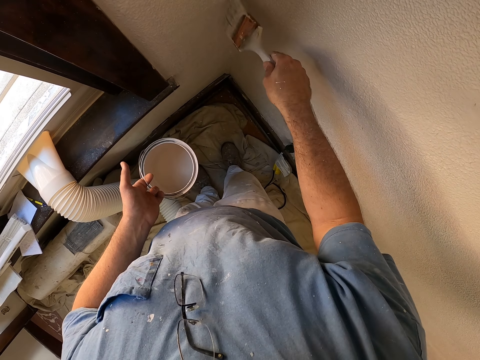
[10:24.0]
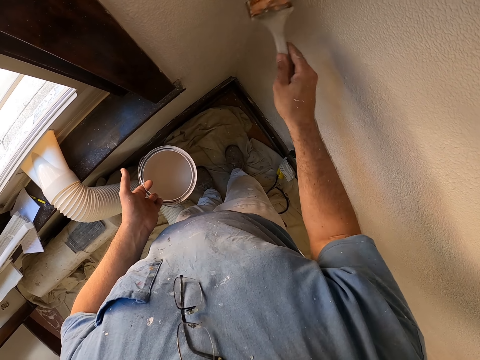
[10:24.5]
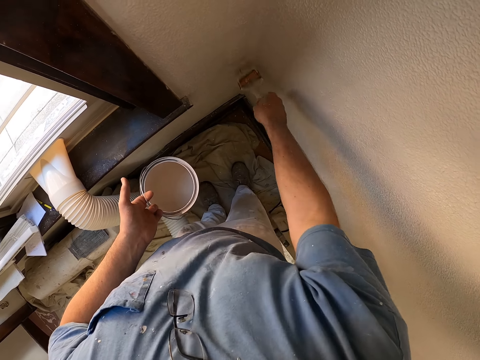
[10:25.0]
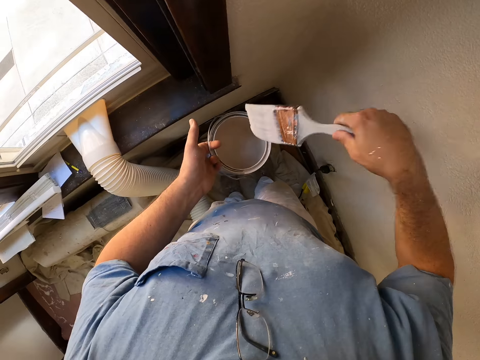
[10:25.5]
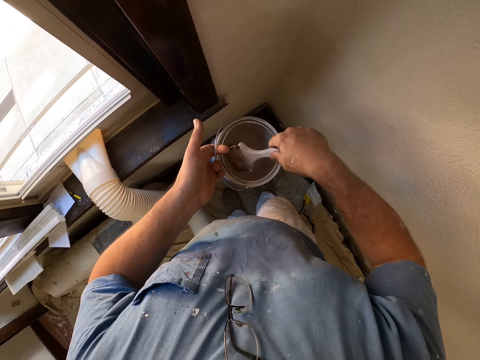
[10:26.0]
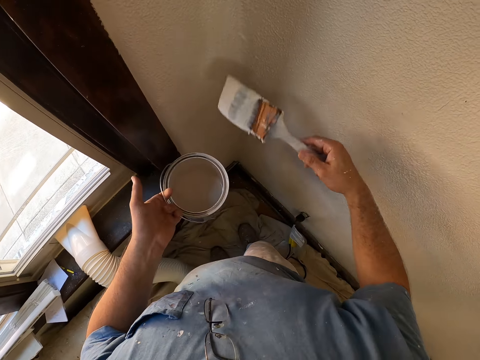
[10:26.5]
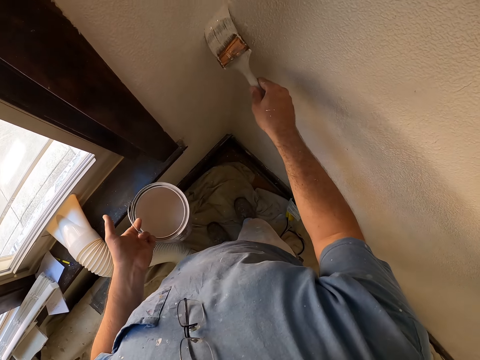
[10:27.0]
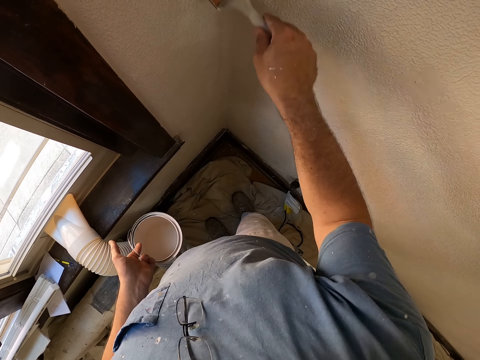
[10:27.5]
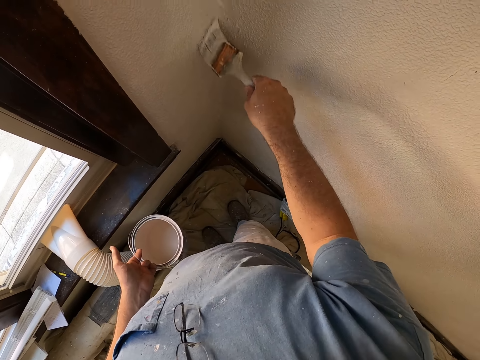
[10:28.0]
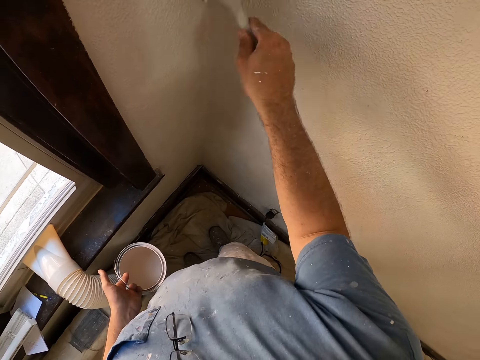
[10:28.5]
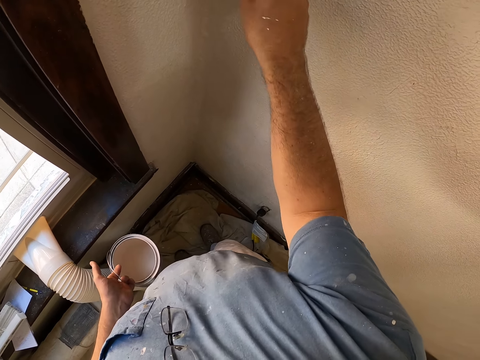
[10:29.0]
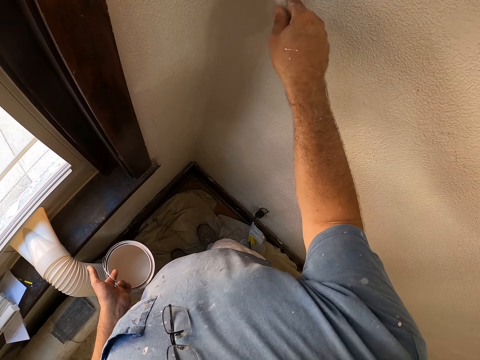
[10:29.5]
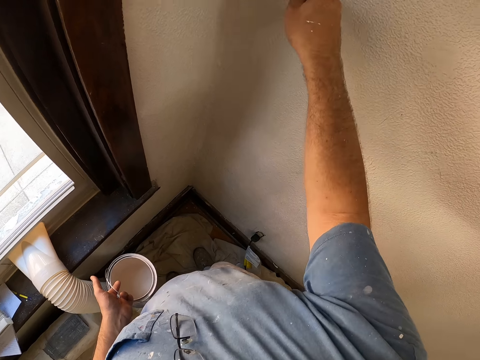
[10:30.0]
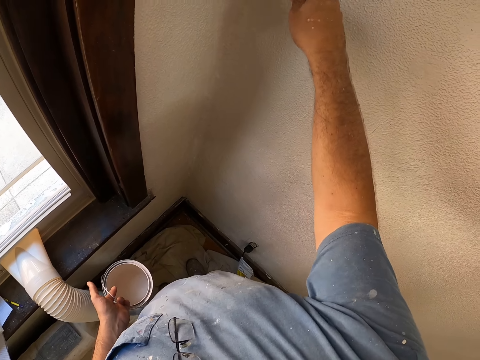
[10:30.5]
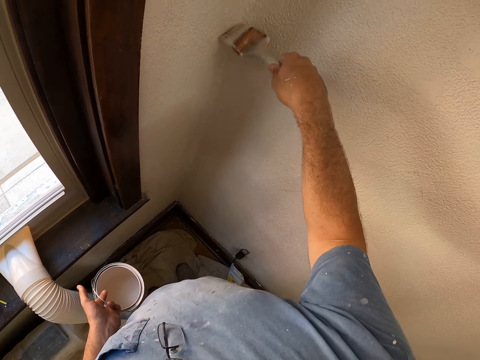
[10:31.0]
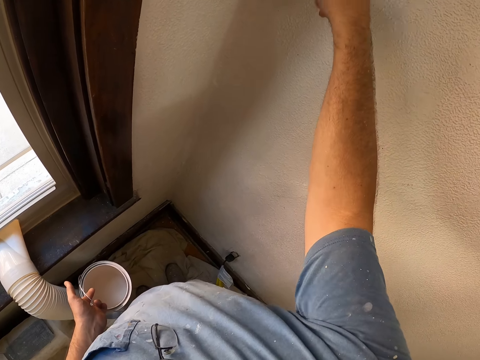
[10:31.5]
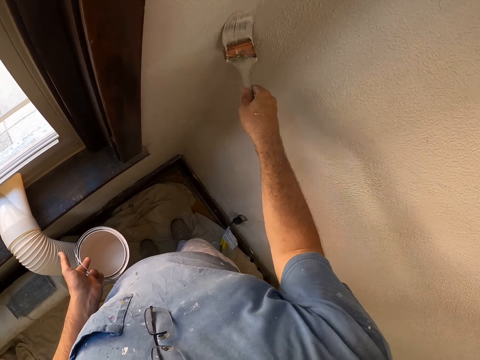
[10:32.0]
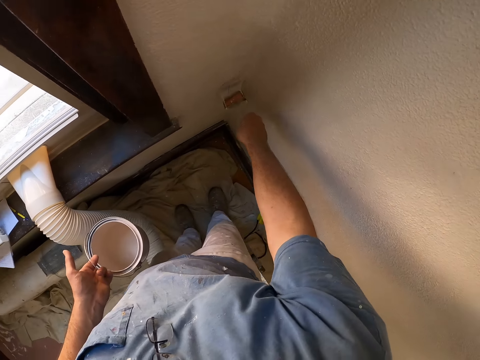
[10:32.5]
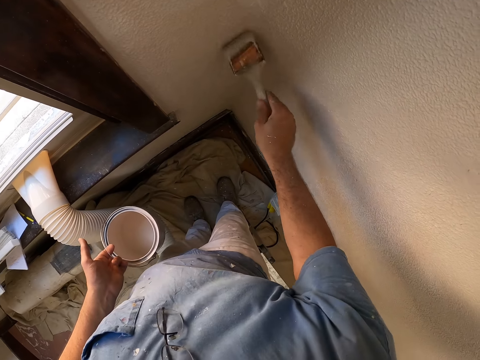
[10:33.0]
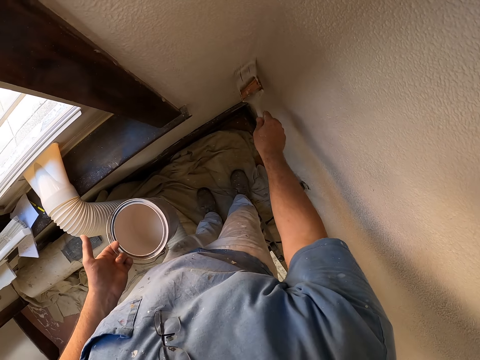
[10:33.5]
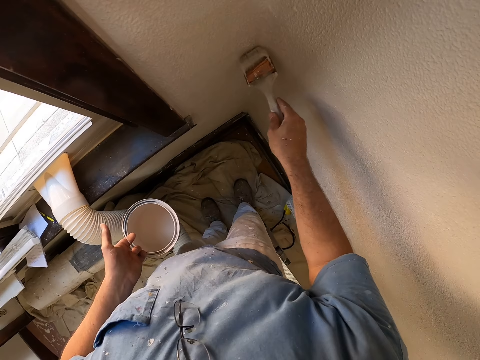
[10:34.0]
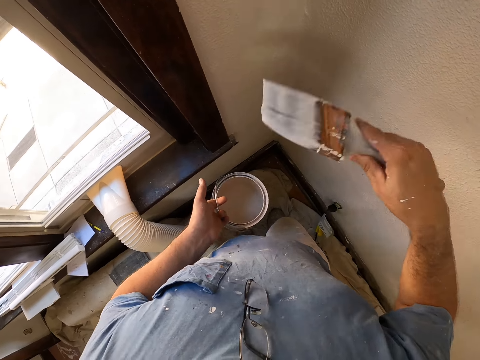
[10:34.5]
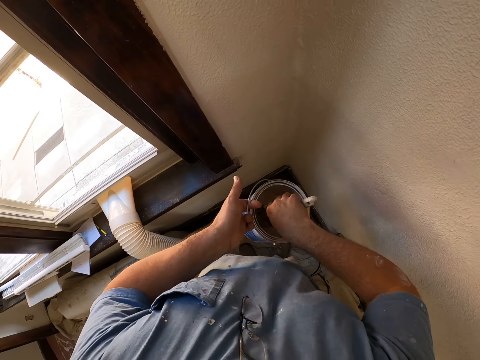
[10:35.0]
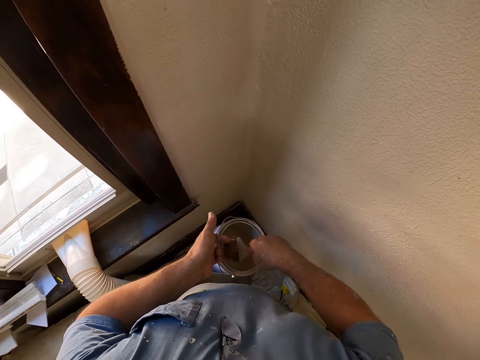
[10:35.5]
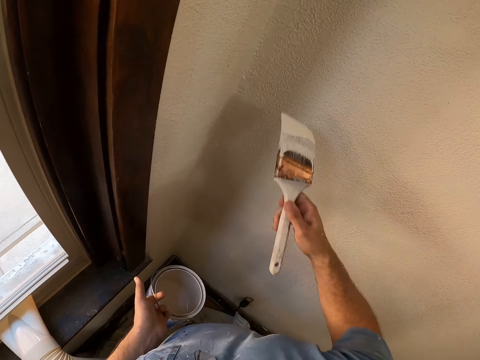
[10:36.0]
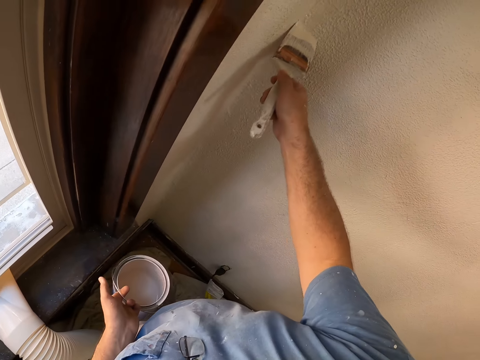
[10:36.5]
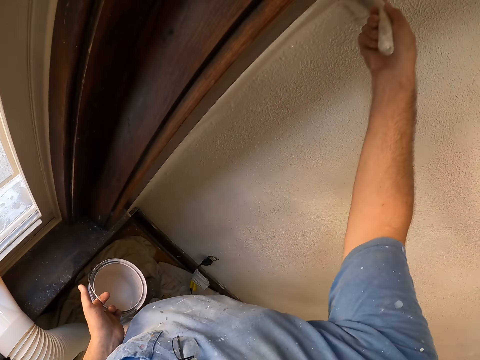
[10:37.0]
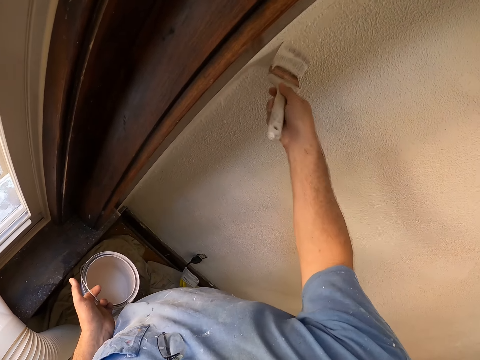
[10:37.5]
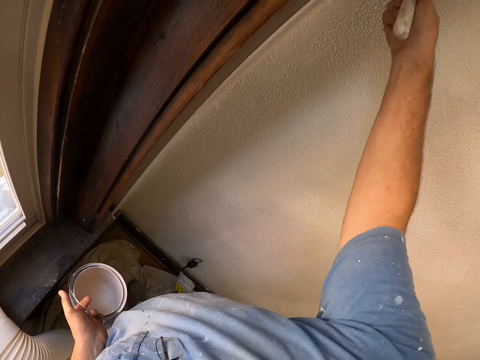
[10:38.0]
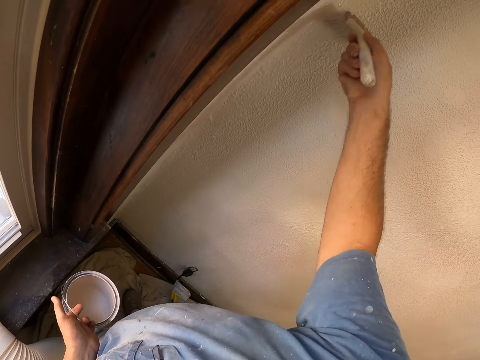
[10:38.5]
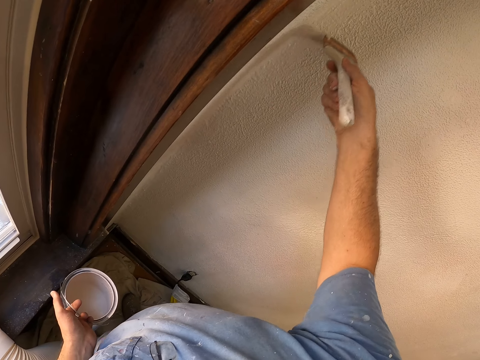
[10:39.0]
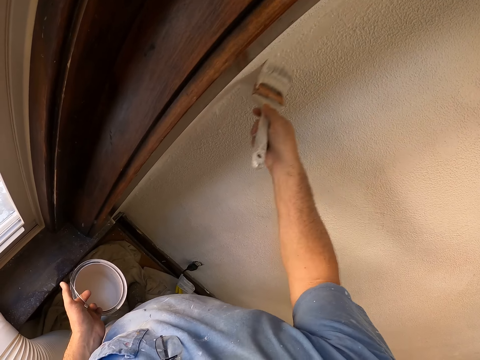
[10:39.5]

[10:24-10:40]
The camera wearer dips the paint brush on the paint tin. They paint the wall with the paintbrush. They dip the paintbrush on the paint tin. They paint the wall with the paintbrush.

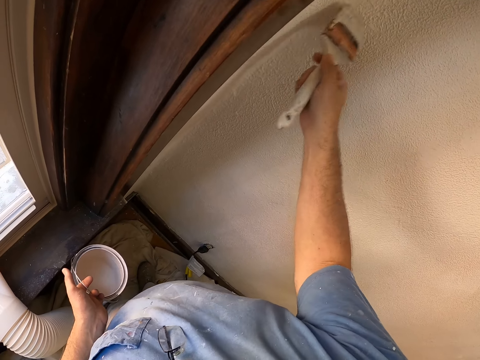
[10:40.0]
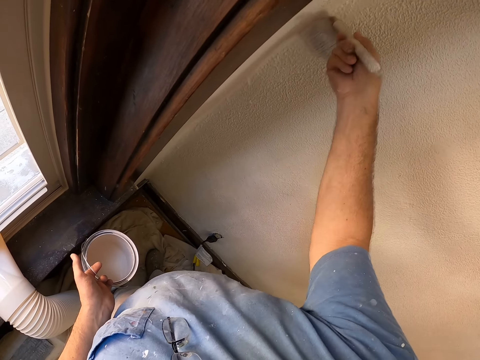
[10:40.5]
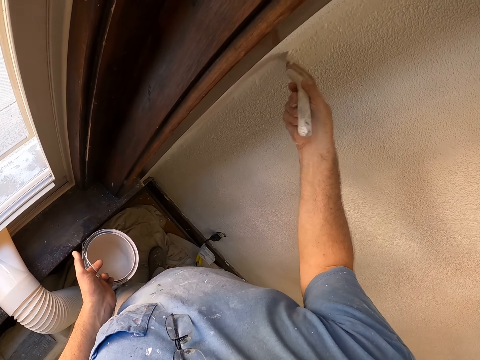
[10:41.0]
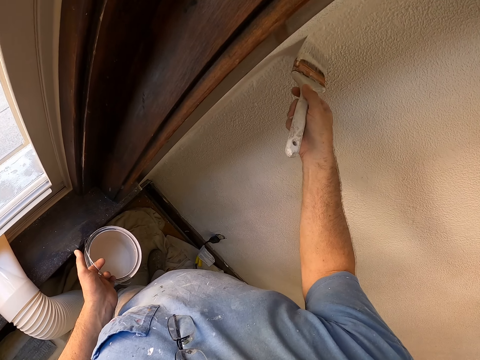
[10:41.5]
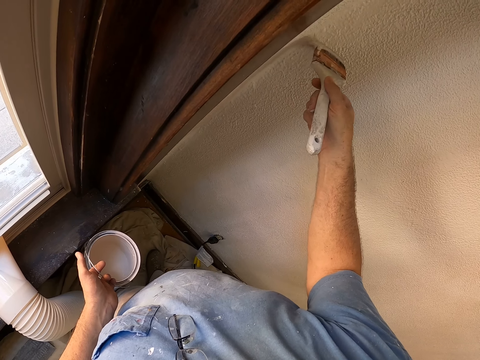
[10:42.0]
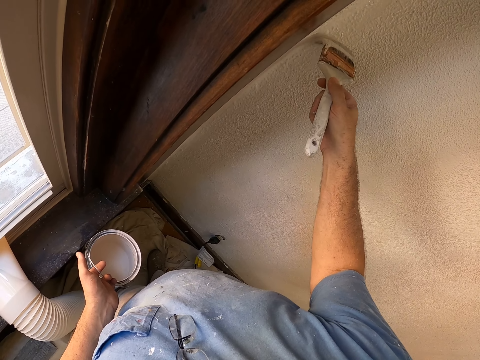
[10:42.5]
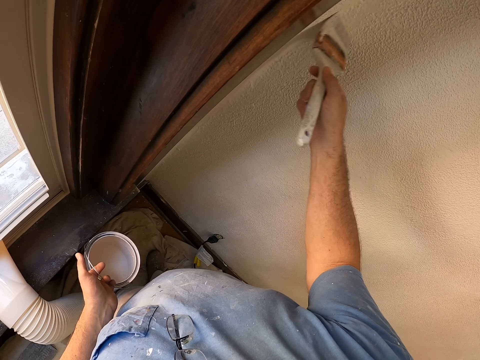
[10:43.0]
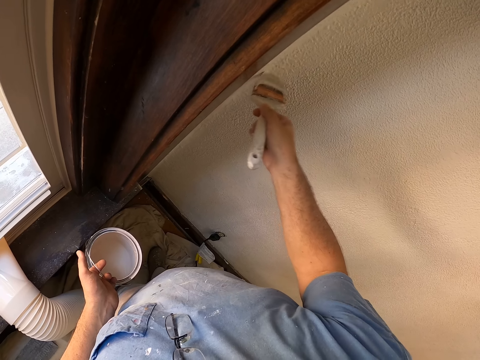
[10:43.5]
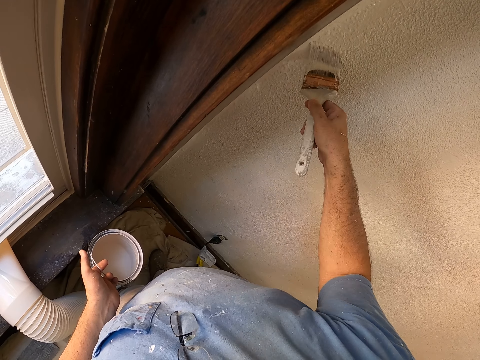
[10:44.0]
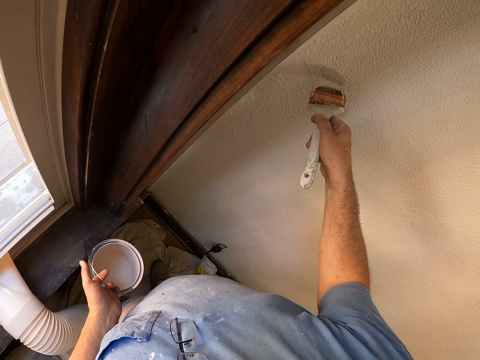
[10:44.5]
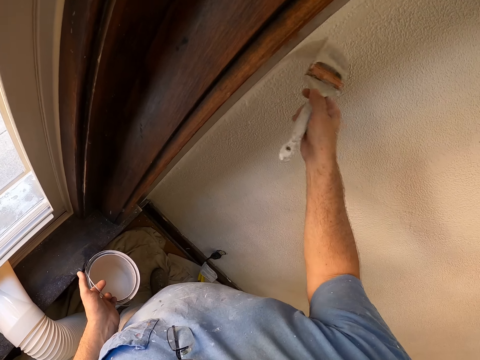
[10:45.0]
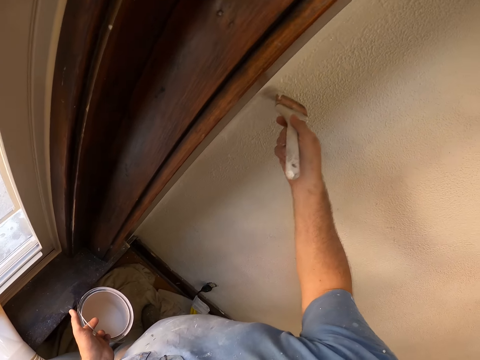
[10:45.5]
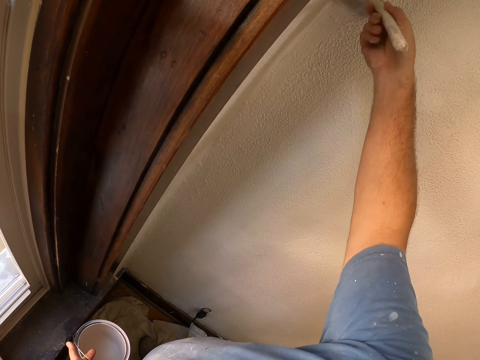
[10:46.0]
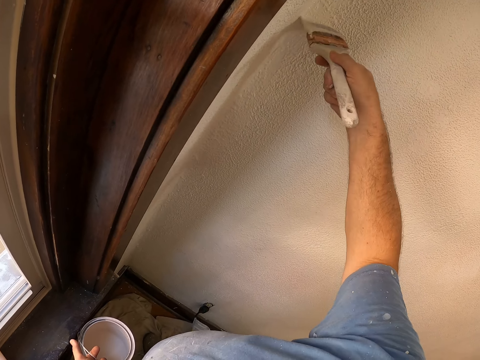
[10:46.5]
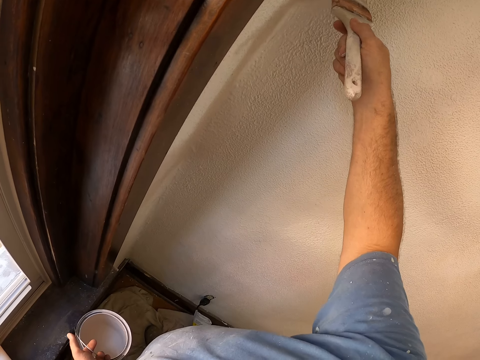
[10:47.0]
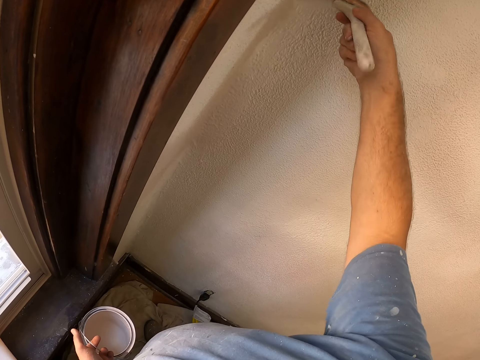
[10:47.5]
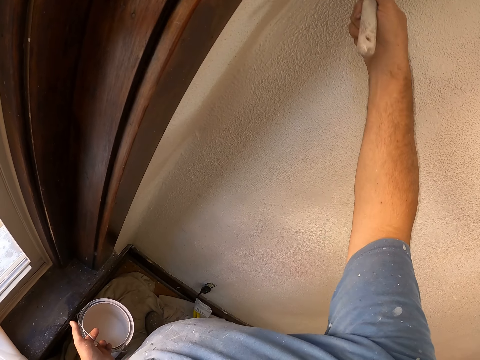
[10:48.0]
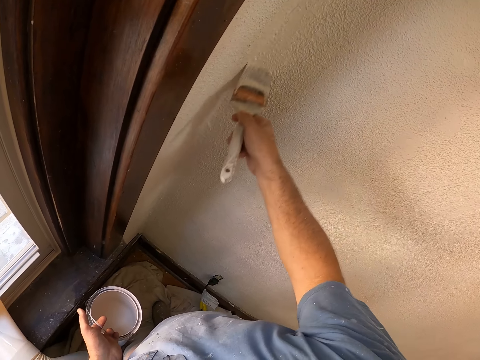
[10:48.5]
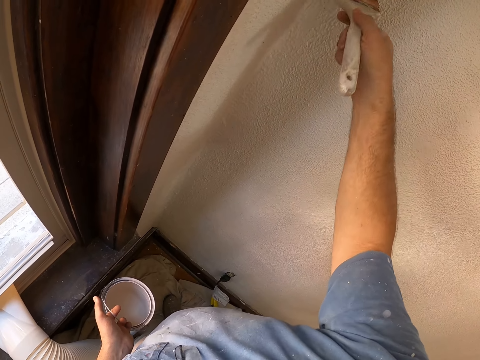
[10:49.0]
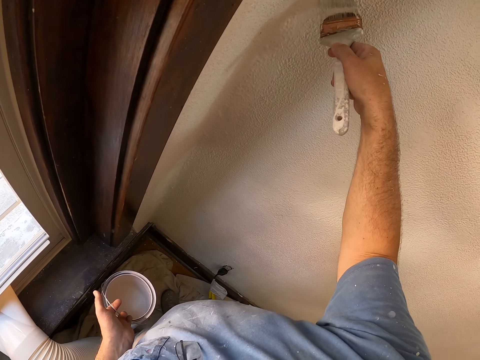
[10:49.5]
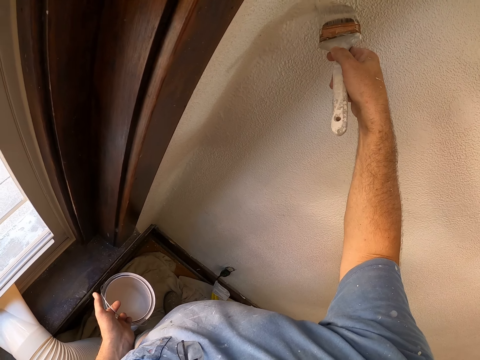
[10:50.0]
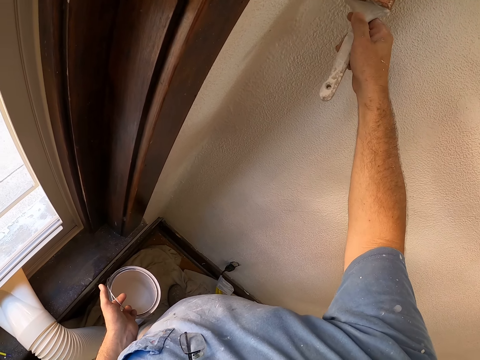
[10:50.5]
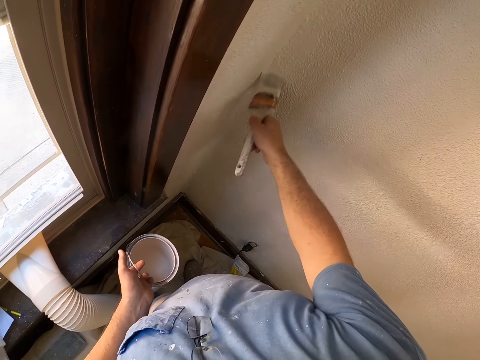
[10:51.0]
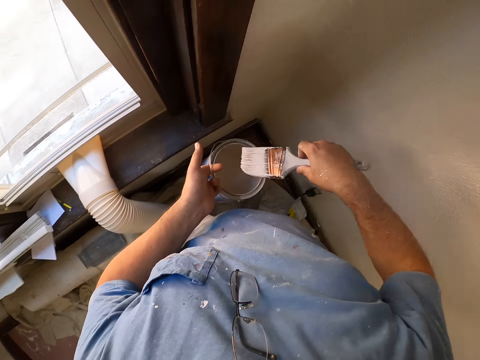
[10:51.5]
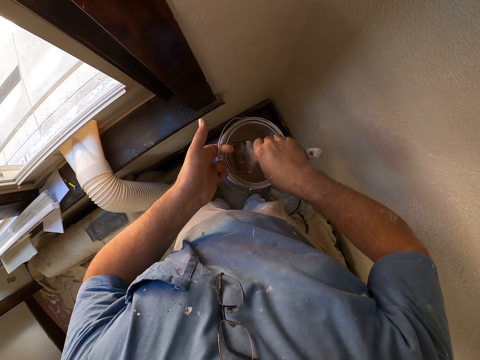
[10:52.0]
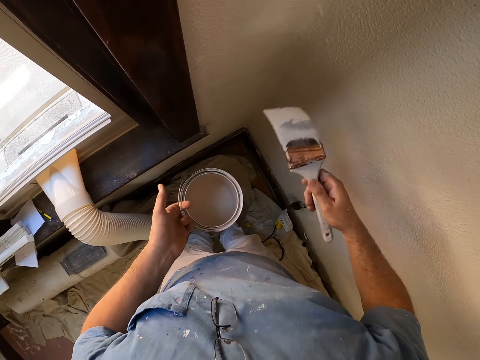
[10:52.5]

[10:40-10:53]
The camera wearer dips the paint brush on the paint tin.
